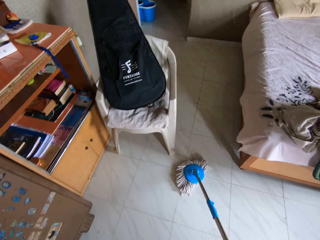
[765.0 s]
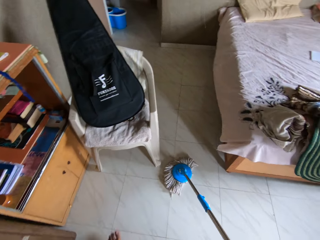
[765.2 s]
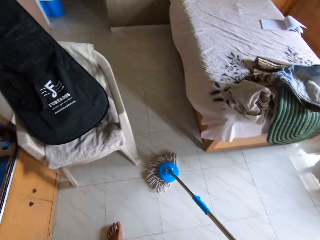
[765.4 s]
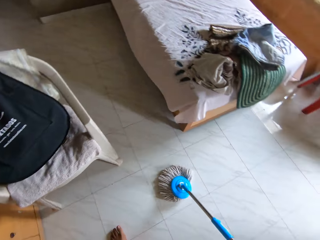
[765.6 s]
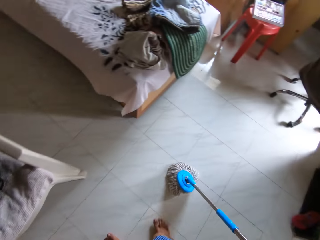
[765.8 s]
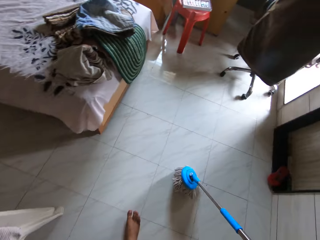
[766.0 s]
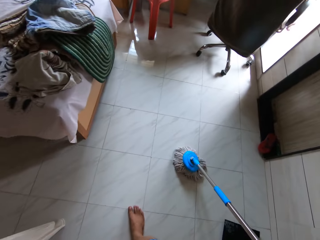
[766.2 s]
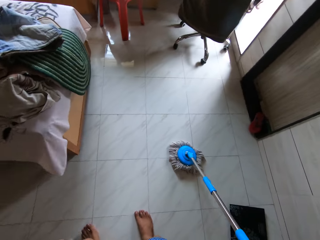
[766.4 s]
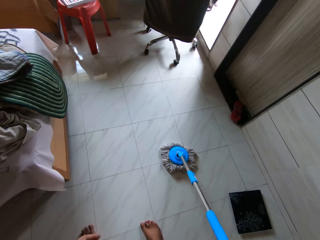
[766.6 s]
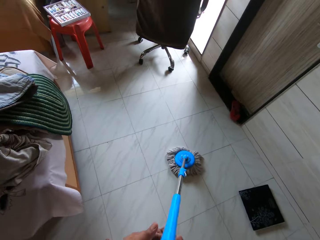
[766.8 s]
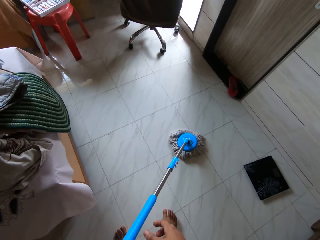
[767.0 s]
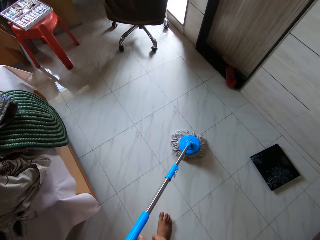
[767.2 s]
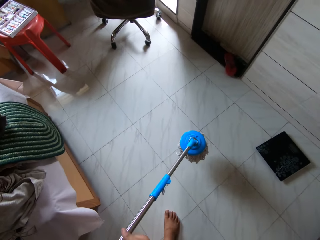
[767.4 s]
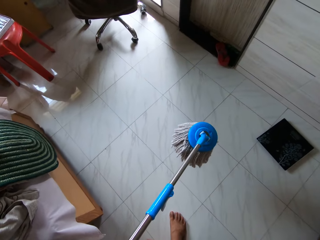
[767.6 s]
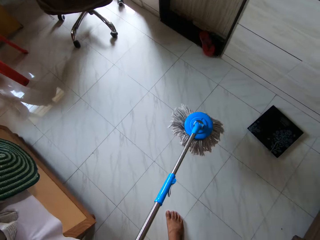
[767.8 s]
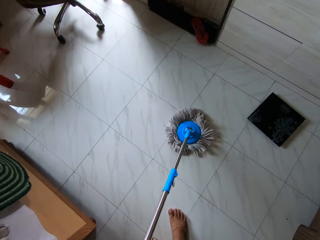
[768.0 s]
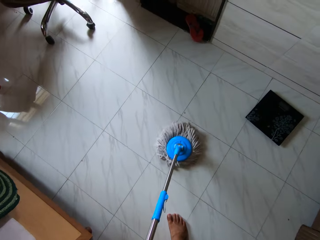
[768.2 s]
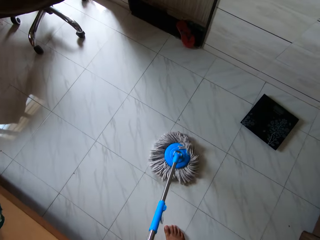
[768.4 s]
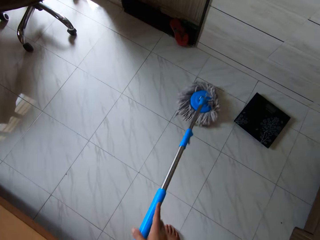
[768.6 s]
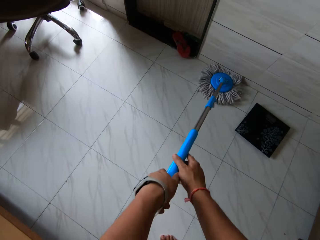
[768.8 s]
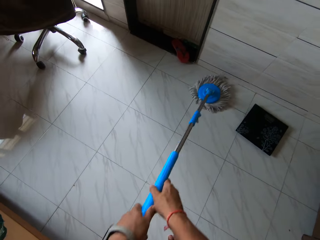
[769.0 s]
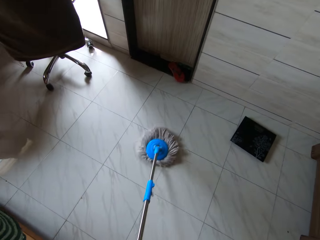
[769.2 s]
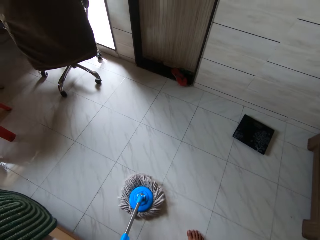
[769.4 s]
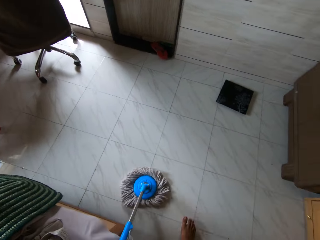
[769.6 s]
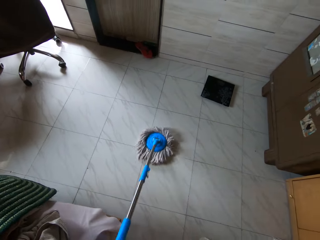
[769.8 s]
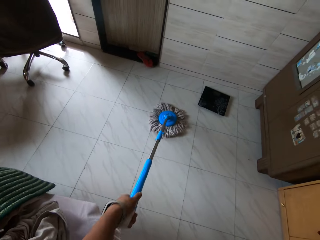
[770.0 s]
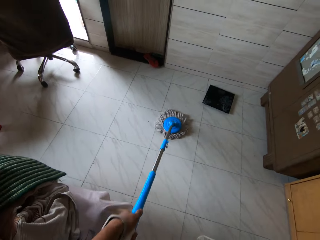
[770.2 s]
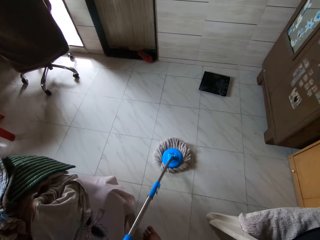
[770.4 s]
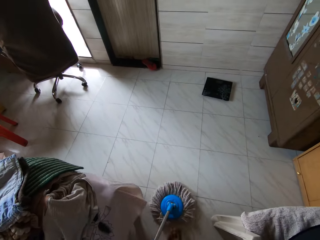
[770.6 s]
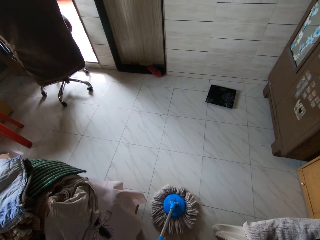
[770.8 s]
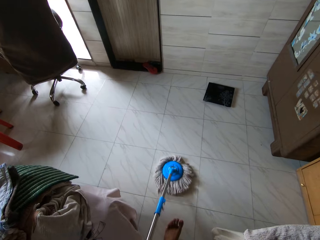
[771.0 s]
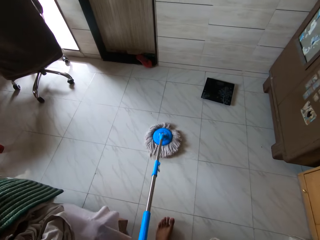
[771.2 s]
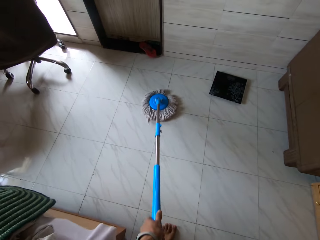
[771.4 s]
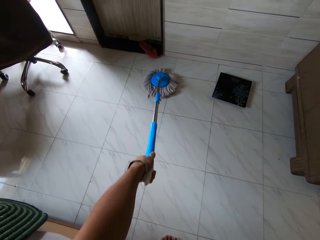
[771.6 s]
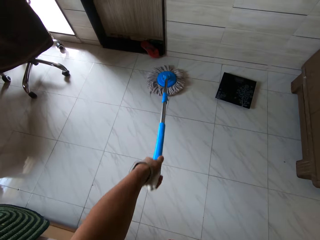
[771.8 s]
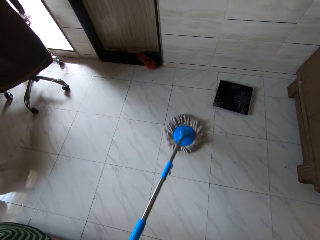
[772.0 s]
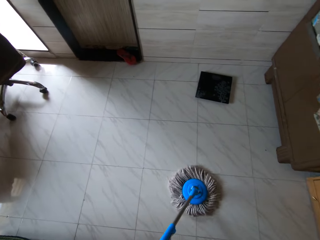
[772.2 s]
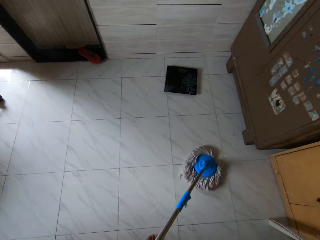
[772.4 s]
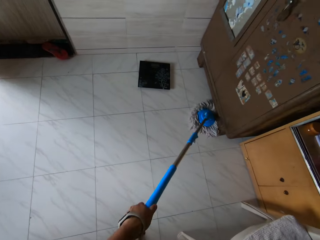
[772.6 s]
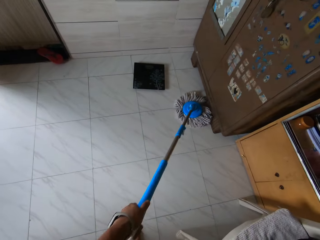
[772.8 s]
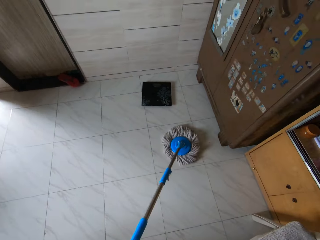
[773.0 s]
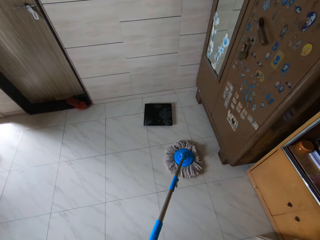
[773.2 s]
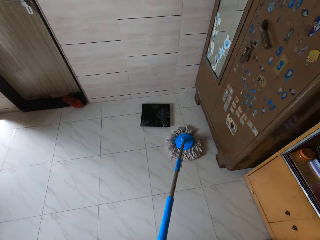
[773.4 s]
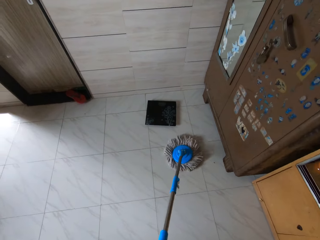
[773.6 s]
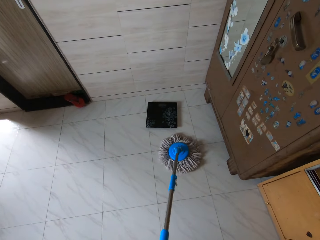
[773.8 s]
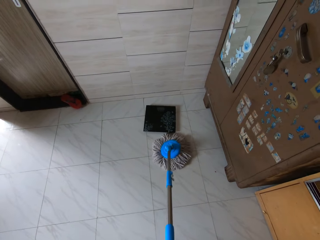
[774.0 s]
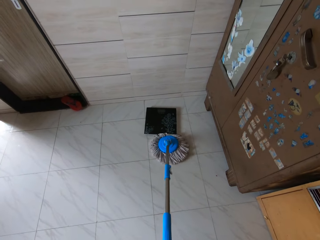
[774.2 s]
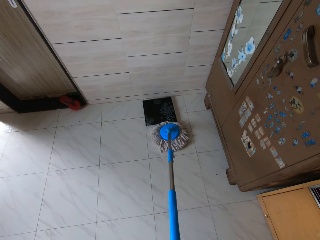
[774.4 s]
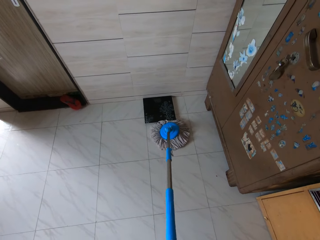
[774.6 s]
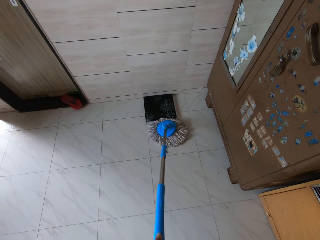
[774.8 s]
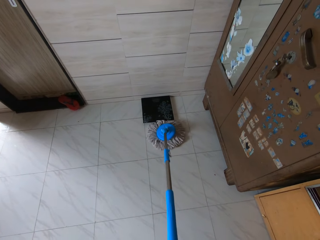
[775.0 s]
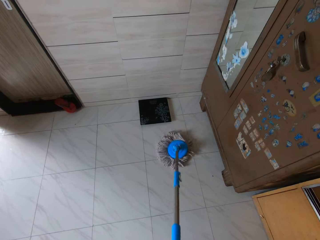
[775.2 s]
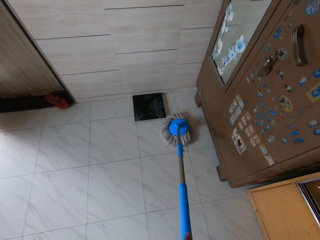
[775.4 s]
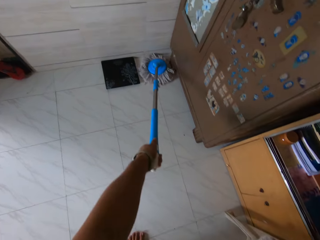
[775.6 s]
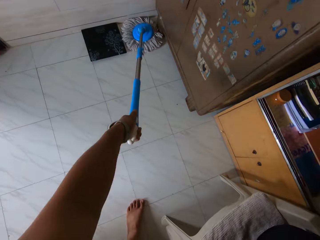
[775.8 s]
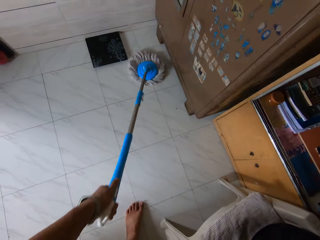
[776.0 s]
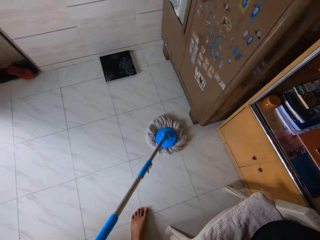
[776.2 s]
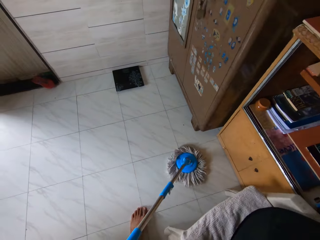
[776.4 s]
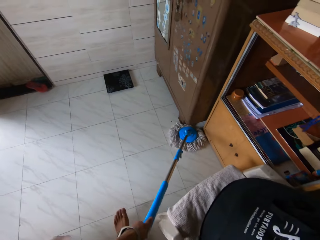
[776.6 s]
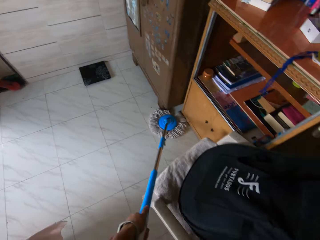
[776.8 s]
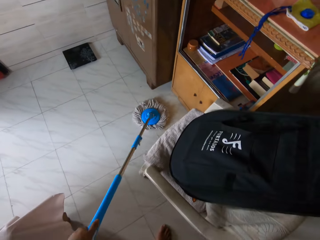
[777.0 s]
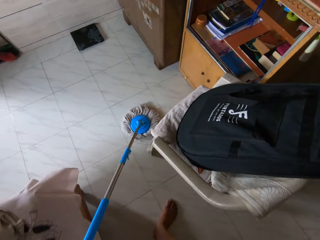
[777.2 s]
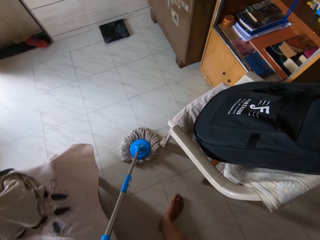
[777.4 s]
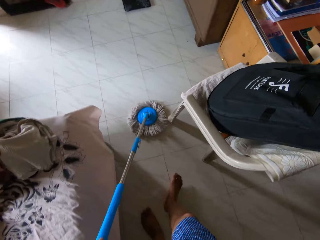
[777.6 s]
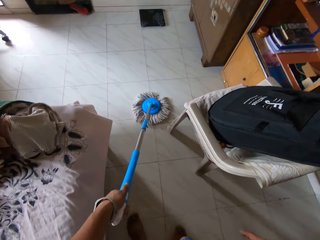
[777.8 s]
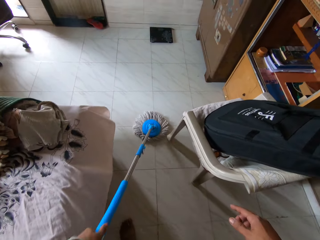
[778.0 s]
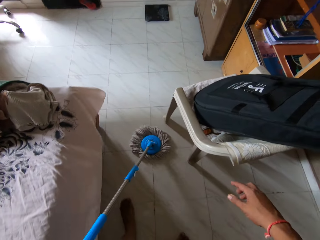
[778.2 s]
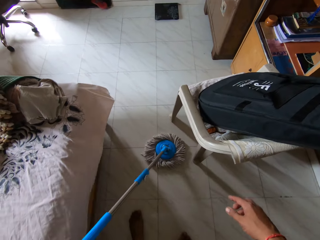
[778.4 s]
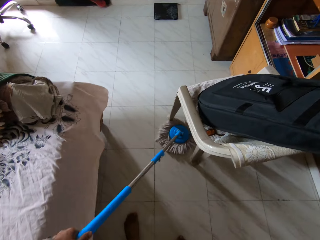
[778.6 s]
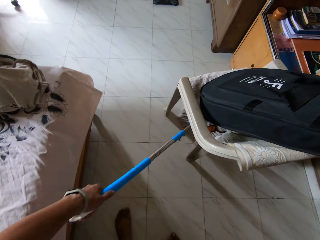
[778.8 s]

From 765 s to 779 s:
The camera wearer passes the mopping stick in his right hand to his left hand. He lifts the mopping stick from the floor with both hands. He drops the mopping stick on the floor with both hands. He mops the floor with the mopping stick in his hands. He mops the floor with the mopping stick in his left hand. He moves a plank on the floor with the mopping stick in his left hand. He mops the floor with the mopping stick in his left hand.

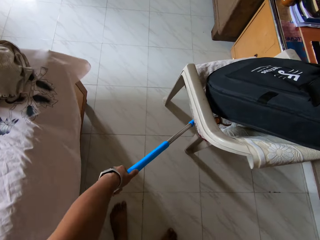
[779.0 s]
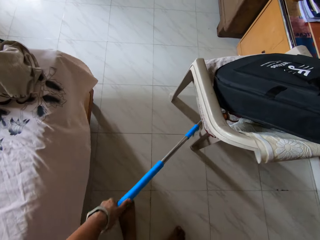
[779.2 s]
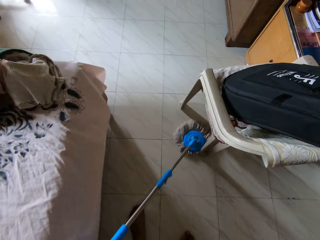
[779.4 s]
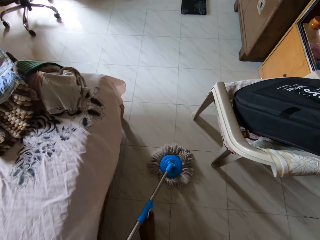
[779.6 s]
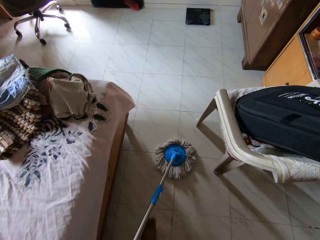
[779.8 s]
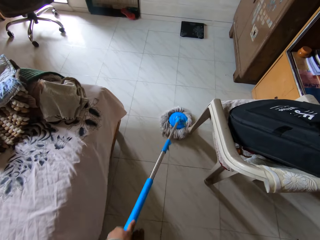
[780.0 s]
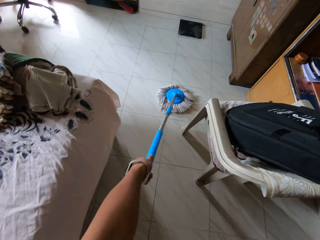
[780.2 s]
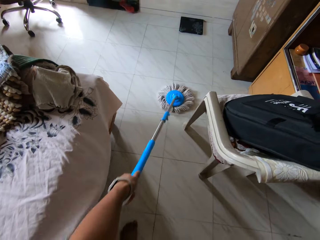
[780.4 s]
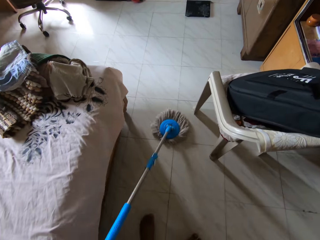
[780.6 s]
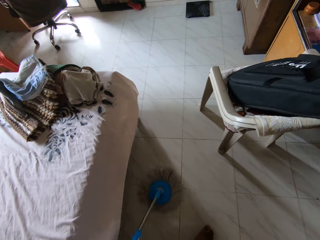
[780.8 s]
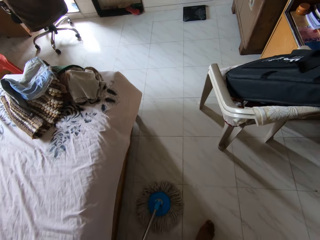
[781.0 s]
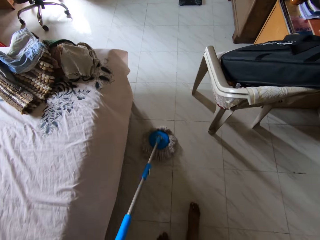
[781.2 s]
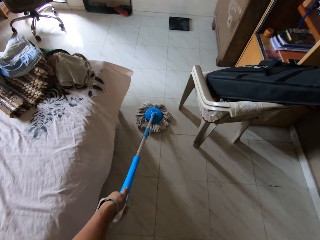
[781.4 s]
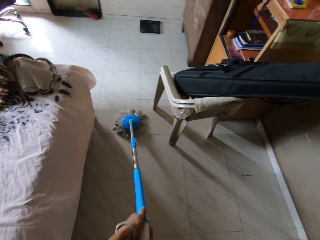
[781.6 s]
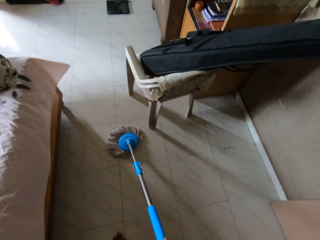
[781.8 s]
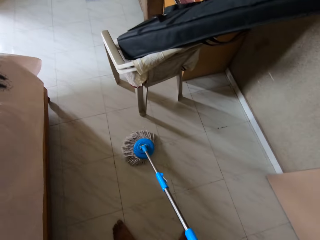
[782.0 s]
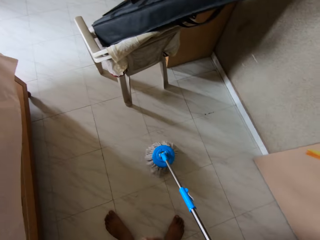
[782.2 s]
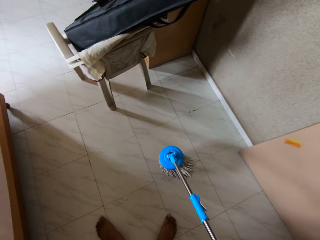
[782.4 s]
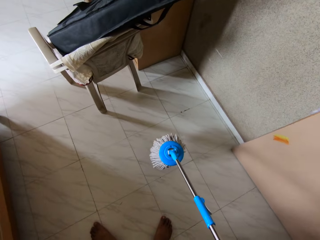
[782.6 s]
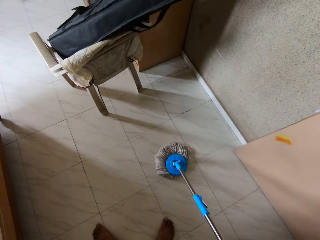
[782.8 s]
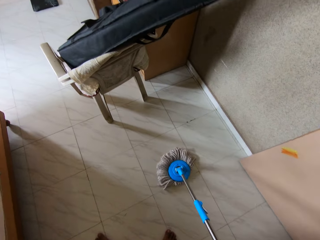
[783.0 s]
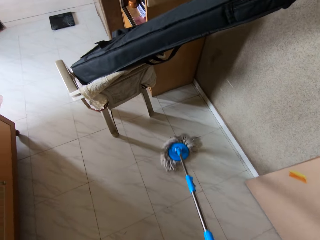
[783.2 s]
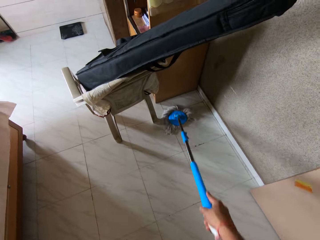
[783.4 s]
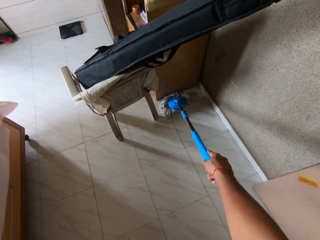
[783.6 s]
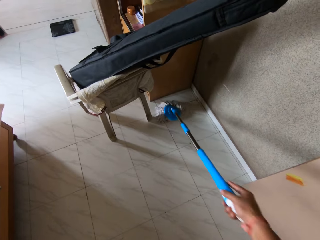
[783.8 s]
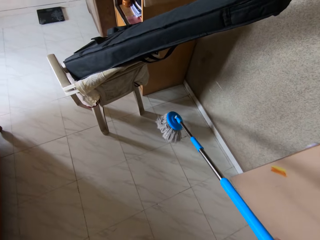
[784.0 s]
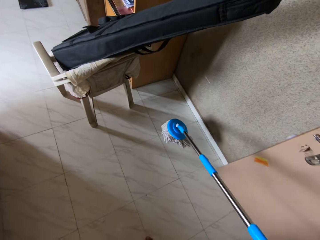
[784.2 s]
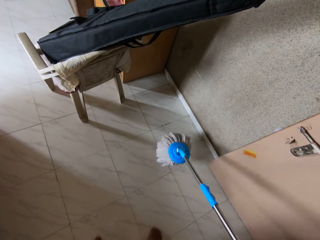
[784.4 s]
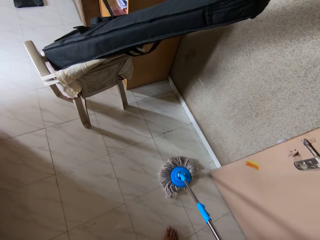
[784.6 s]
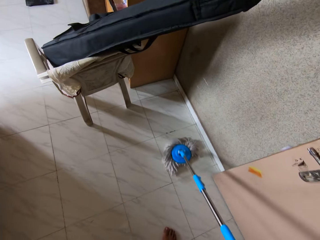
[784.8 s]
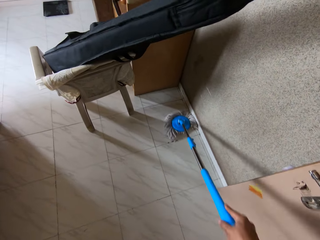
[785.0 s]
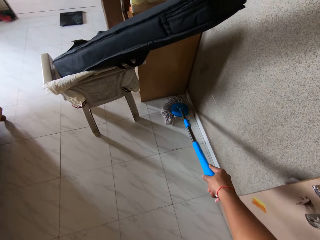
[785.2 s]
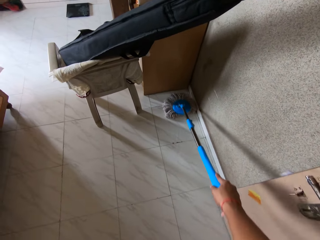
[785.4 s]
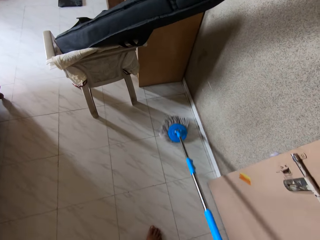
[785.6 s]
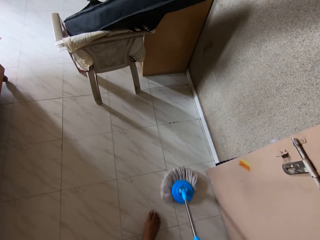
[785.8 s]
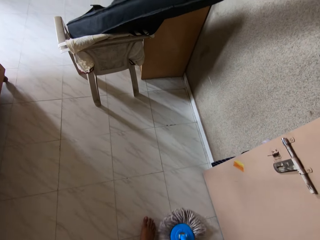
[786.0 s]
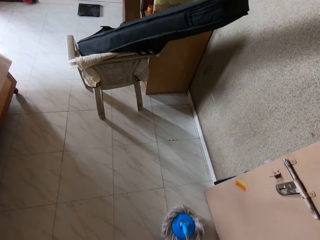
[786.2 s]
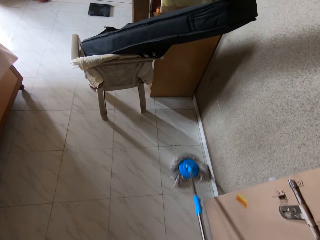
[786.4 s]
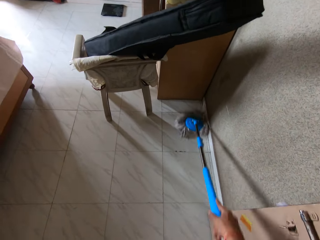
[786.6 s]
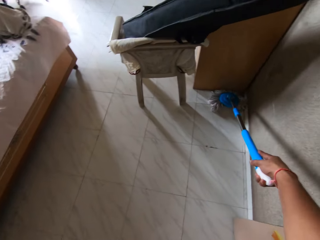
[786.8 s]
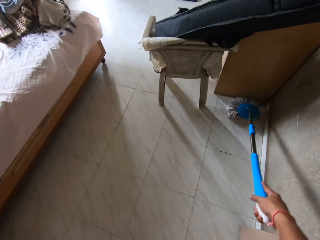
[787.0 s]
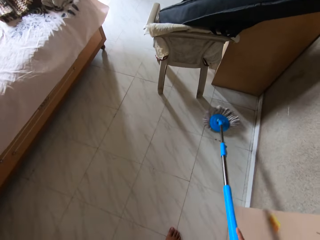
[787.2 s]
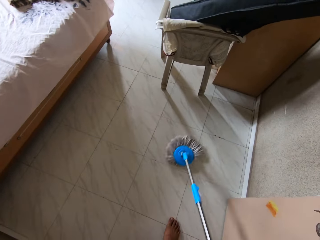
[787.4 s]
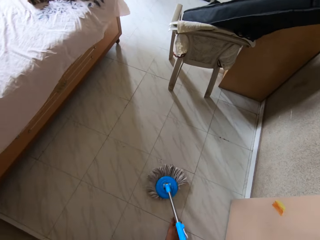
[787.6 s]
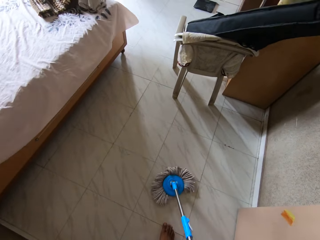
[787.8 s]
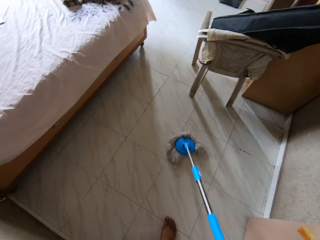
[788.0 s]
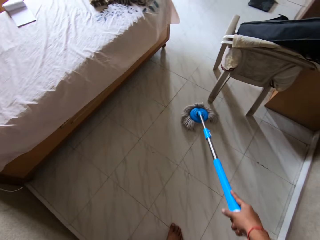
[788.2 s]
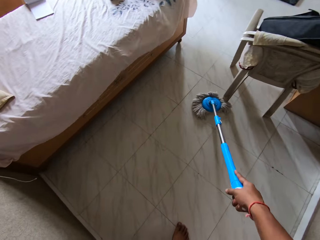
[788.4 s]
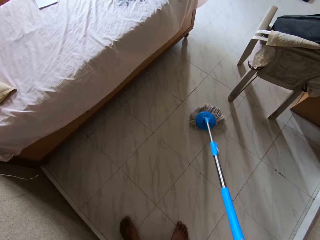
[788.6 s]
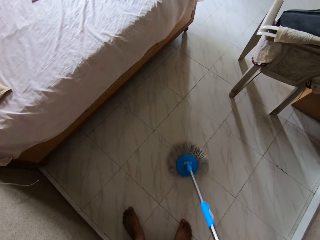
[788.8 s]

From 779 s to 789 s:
The camera wearer passes the mopping stick in his left hand to his right hand. He mops the floor with the mopping stick in his right hand.
